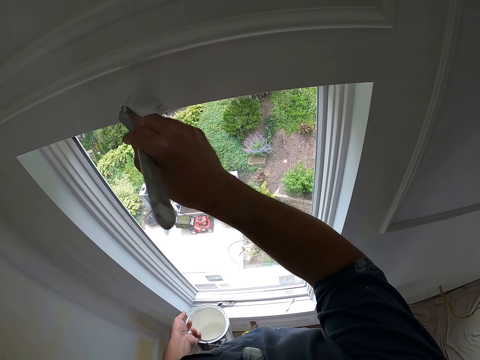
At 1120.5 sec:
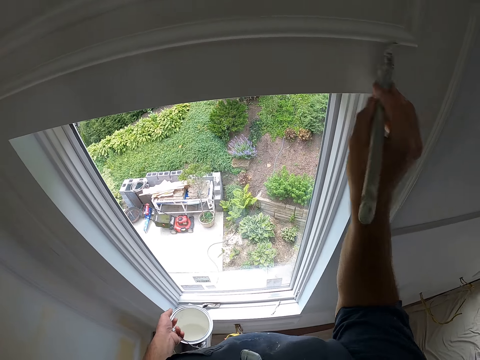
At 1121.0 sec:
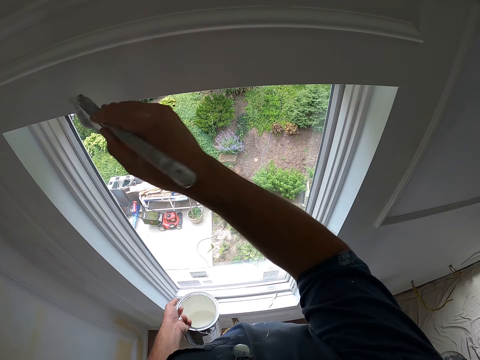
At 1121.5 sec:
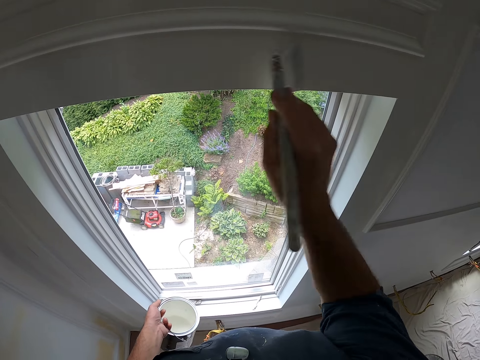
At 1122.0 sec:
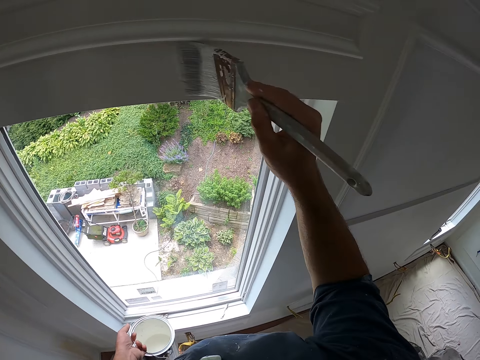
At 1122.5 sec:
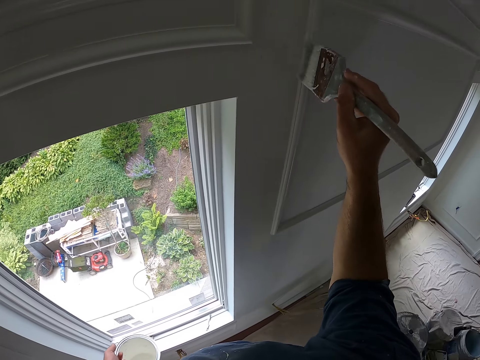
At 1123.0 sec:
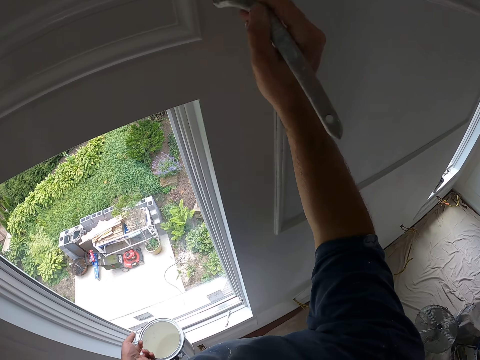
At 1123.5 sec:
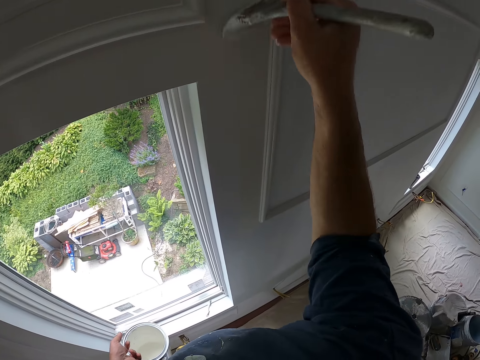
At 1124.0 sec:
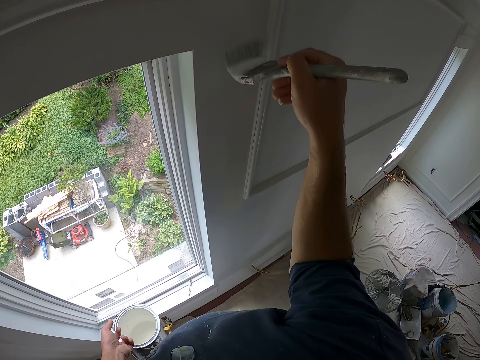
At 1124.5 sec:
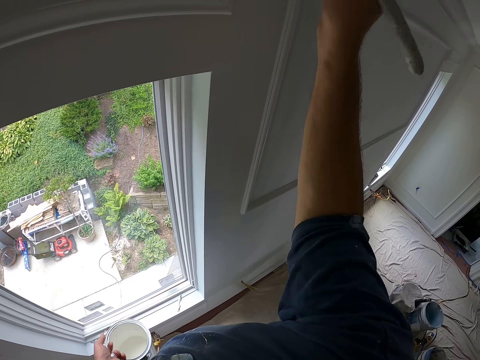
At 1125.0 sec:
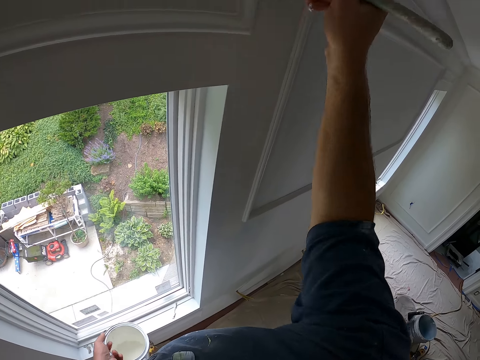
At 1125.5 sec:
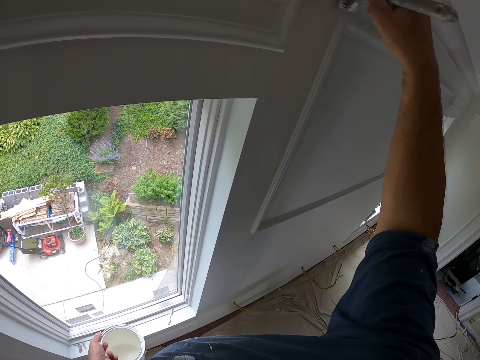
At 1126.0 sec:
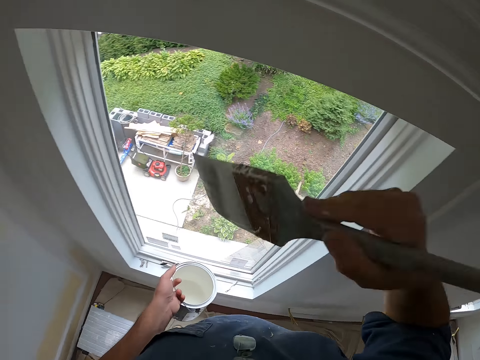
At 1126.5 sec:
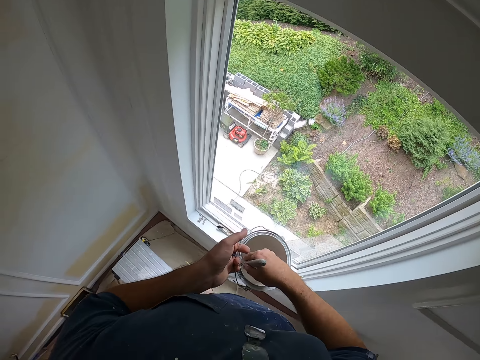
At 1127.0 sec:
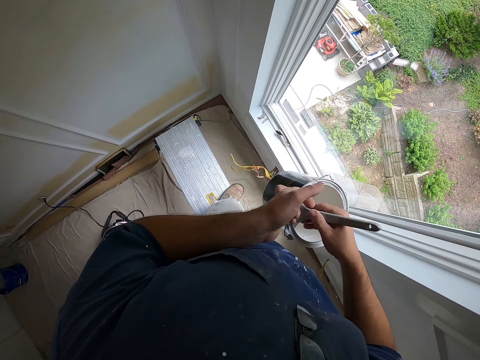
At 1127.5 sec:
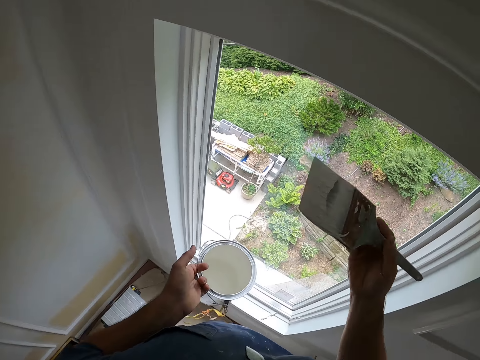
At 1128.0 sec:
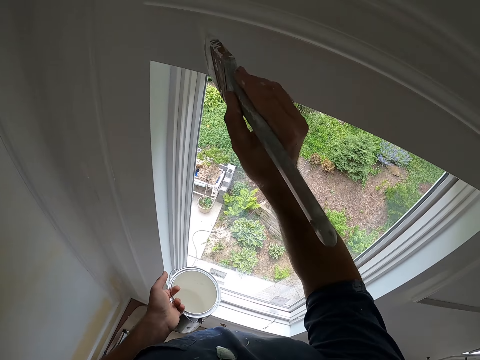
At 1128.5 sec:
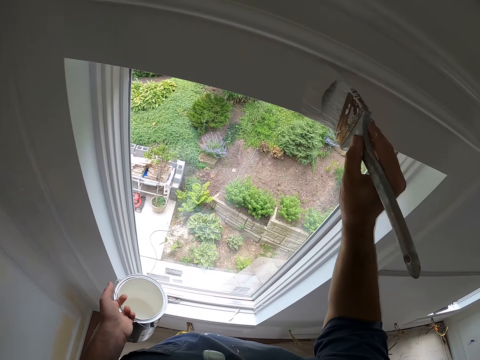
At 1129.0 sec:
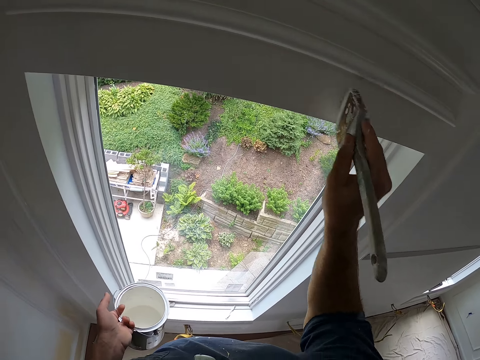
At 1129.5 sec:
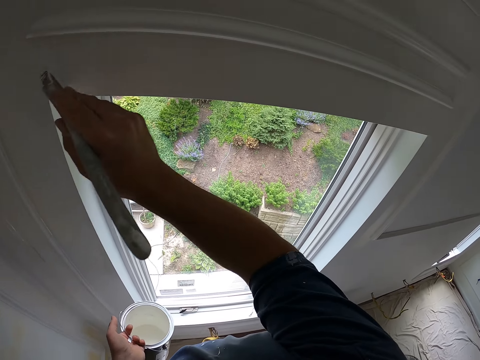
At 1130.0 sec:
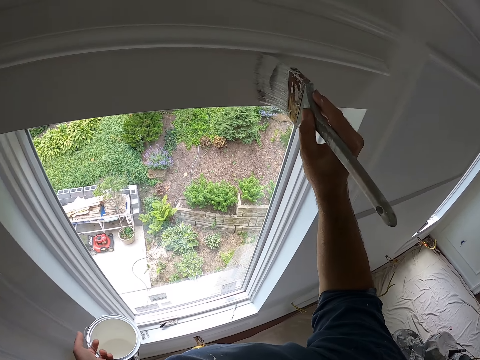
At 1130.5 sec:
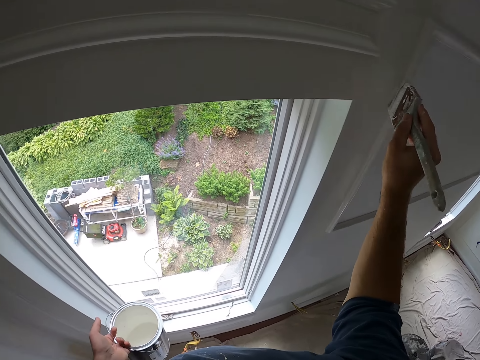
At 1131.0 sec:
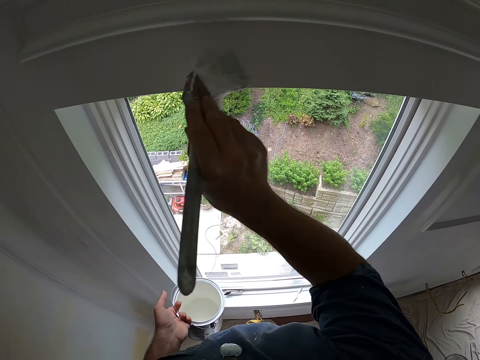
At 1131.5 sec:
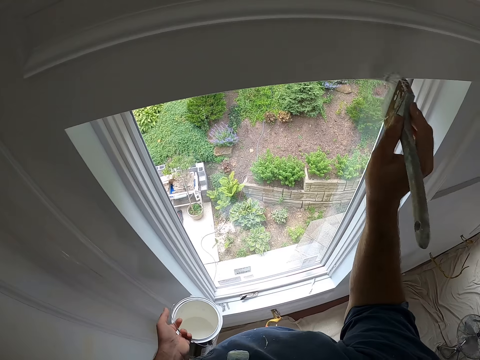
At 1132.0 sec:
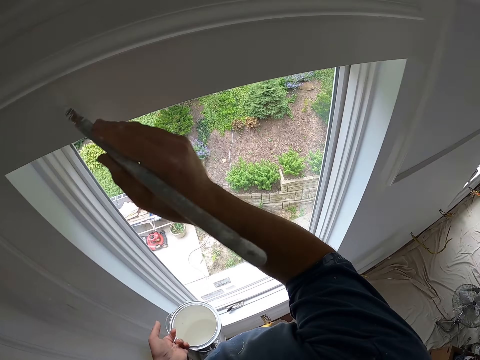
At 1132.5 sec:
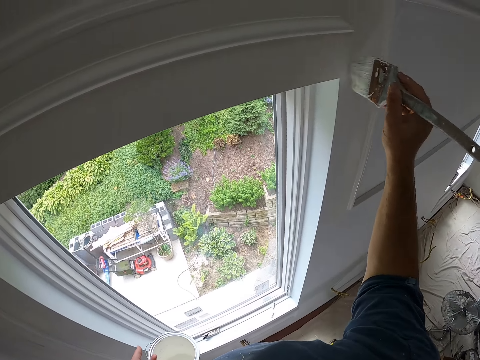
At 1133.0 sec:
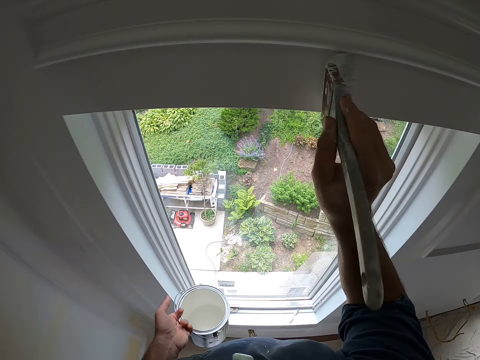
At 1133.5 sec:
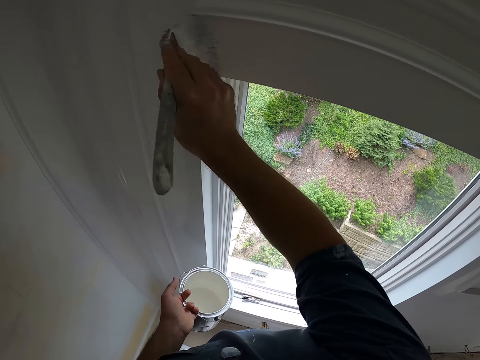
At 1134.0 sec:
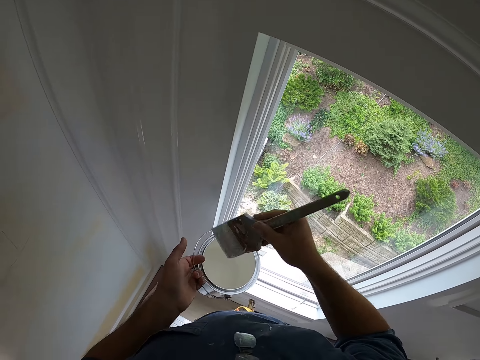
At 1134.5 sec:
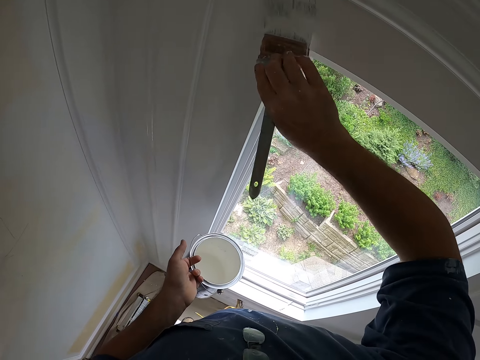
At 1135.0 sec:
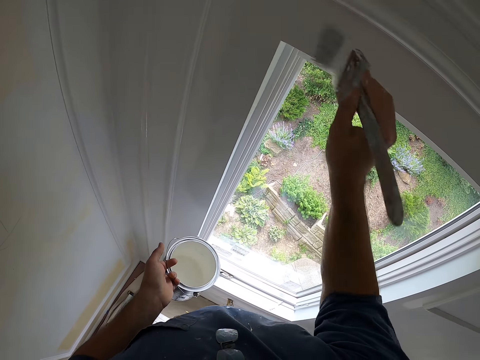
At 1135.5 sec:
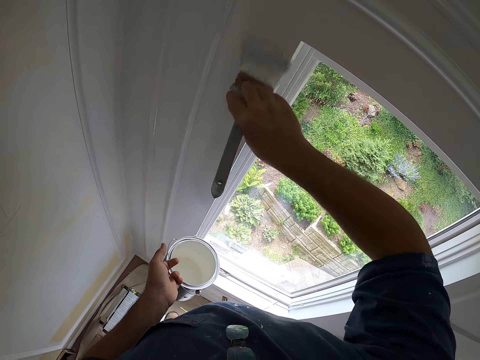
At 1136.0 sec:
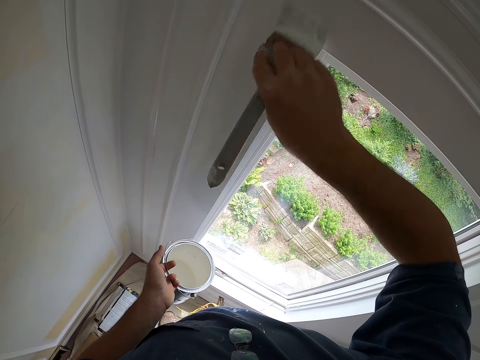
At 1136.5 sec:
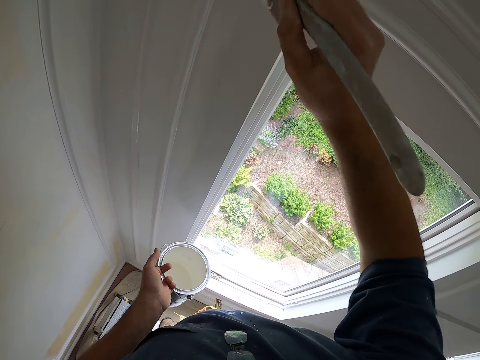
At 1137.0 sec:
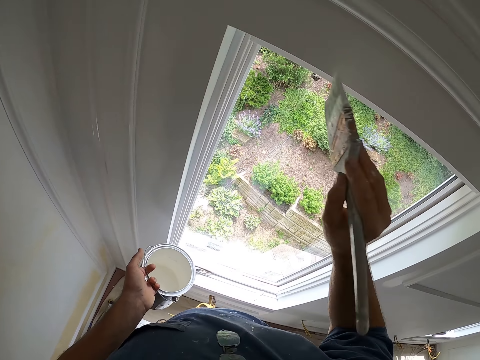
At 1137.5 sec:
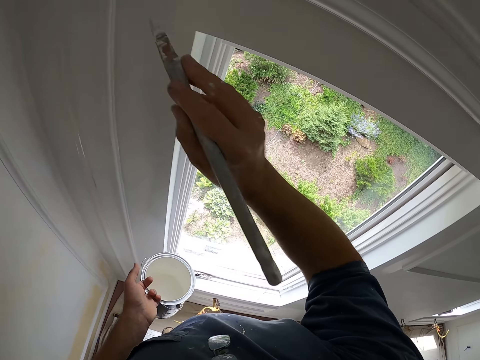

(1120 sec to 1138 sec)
The camera wearer inserts the paint brush into the paint container in his left hand. He removes the paint brush from the paint container in his left hand. He paints the wall with the paint brush in his right hand. He removes the paint brush from the wall. He paints the wall with the paint brush in his right hand.

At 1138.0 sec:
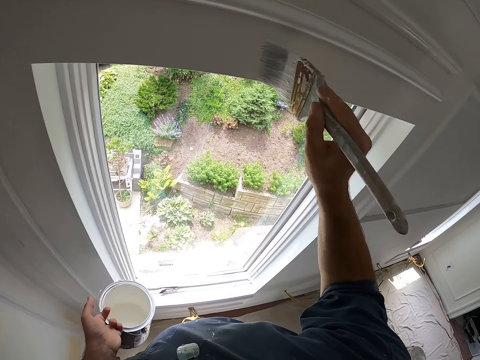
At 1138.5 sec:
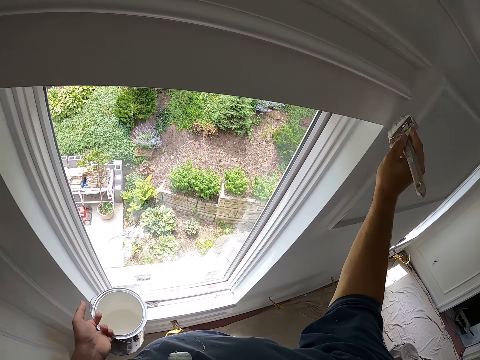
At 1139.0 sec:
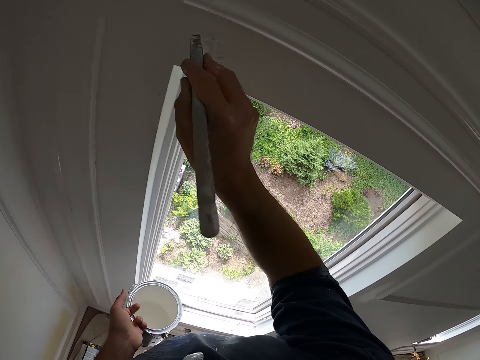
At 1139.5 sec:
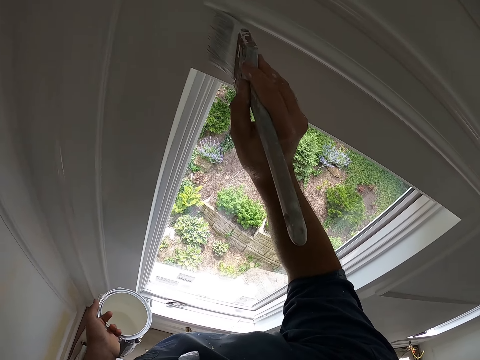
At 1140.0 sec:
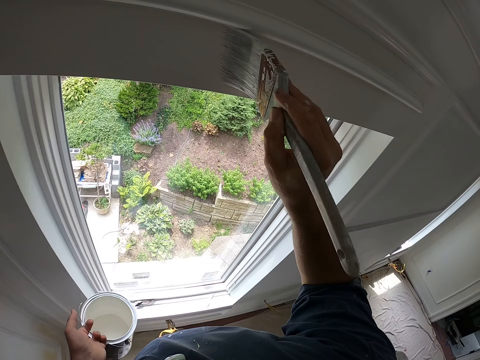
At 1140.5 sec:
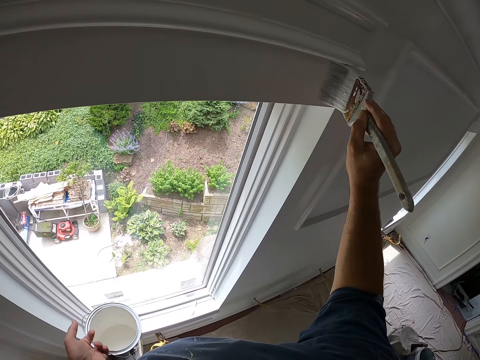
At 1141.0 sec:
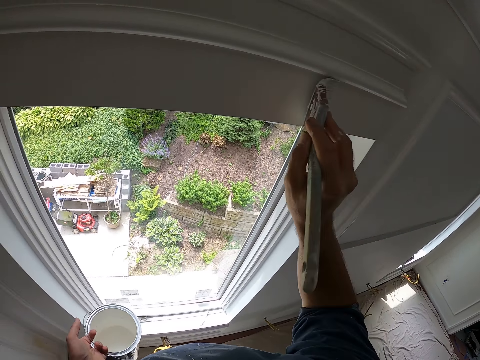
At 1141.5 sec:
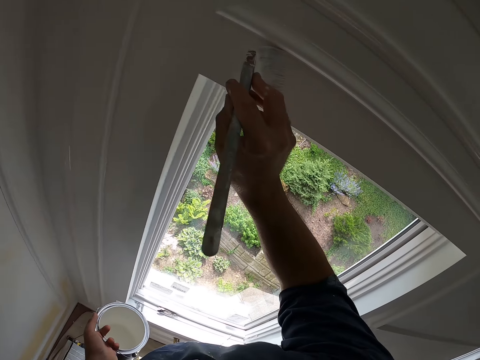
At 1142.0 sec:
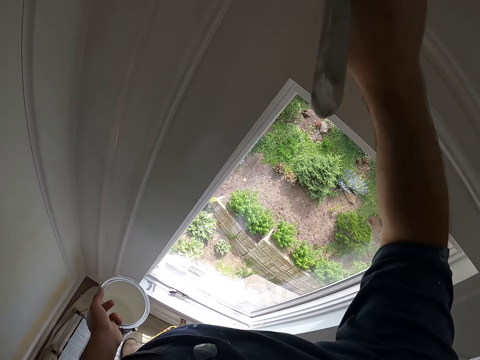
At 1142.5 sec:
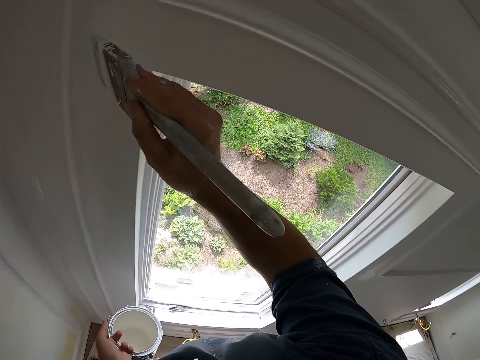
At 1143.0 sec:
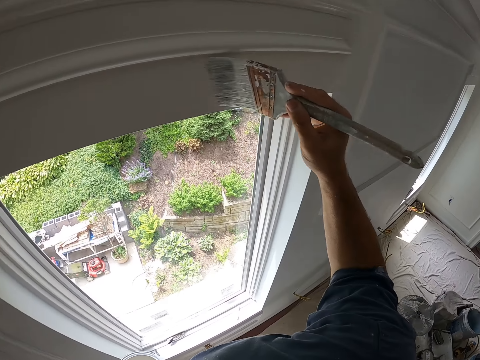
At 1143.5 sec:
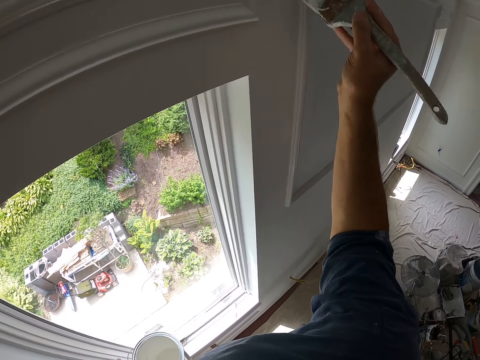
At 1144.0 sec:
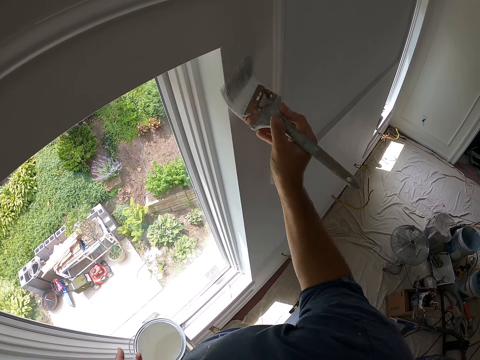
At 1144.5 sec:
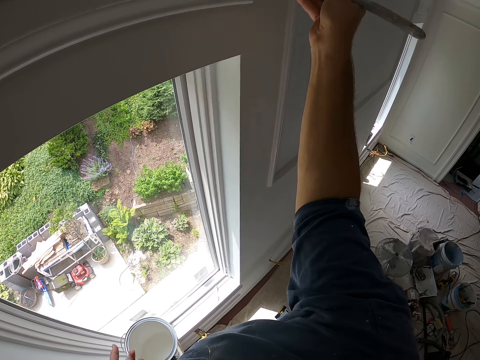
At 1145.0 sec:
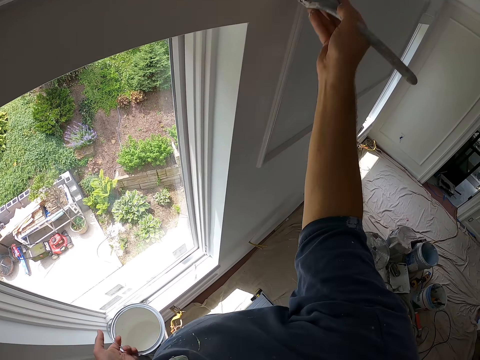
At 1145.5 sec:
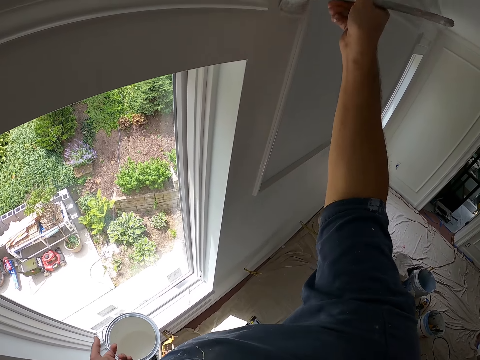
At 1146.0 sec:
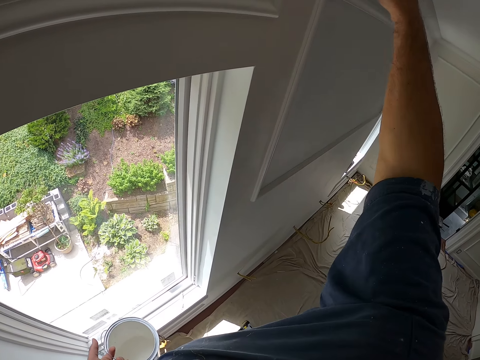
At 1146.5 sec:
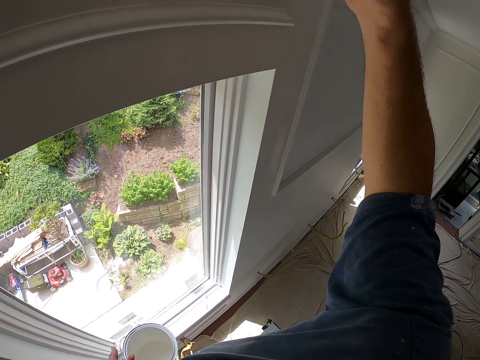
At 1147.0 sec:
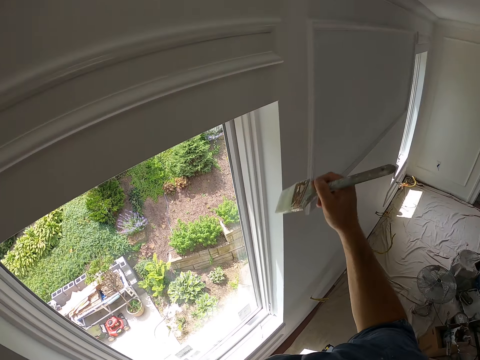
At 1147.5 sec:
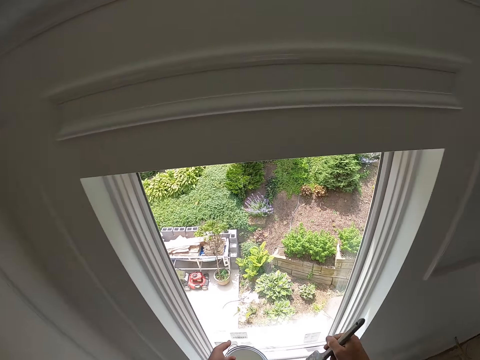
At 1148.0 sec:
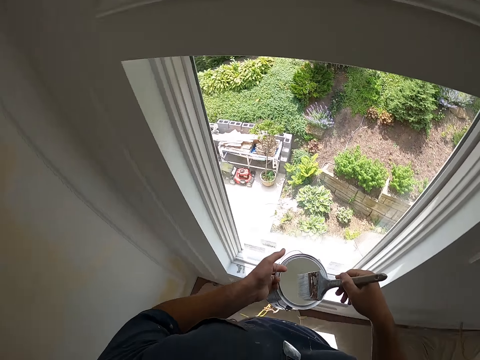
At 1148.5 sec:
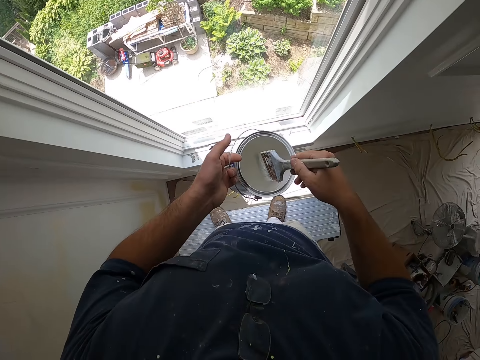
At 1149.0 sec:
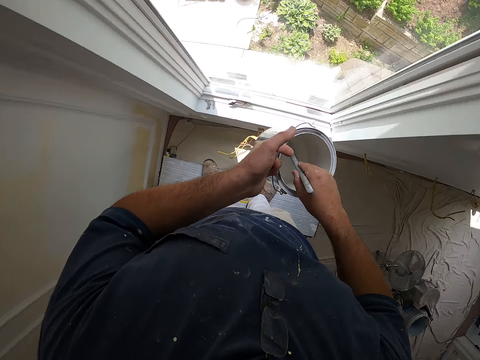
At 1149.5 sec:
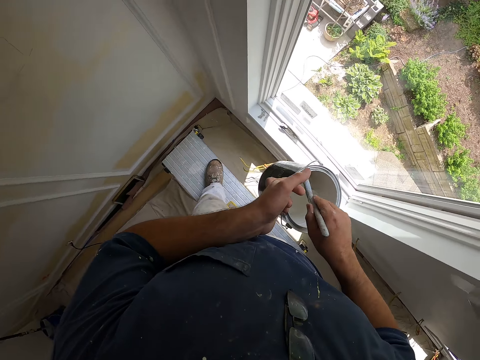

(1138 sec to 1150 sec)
The camera wearer inserts the paint brush into the paint container in his left hand. He removes the paint brush from the paint container in his left hand.
